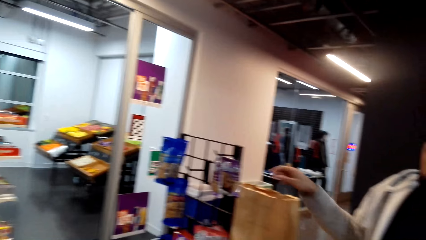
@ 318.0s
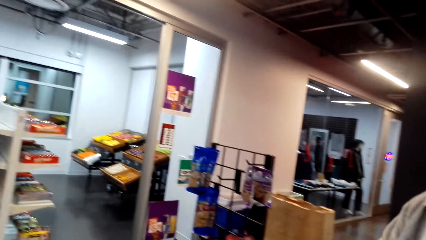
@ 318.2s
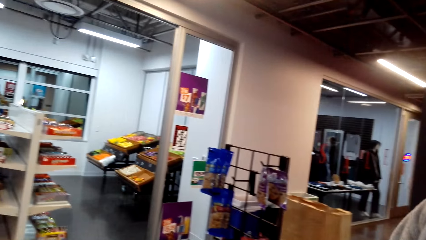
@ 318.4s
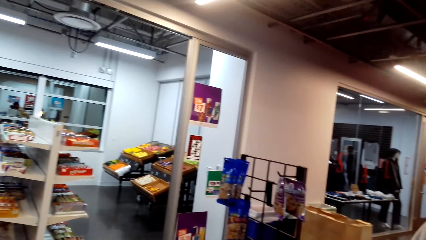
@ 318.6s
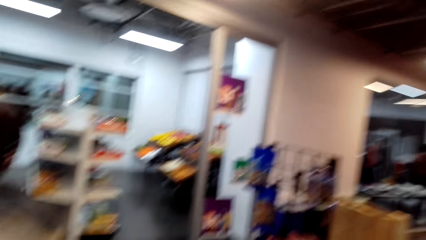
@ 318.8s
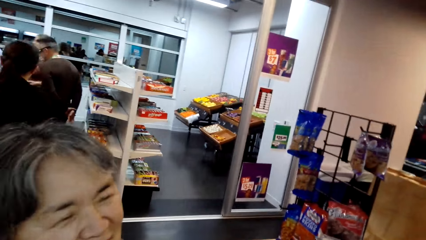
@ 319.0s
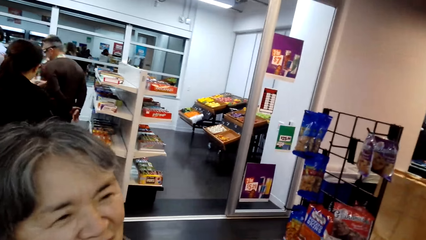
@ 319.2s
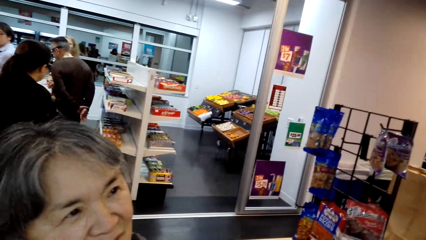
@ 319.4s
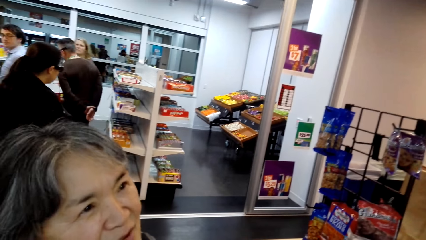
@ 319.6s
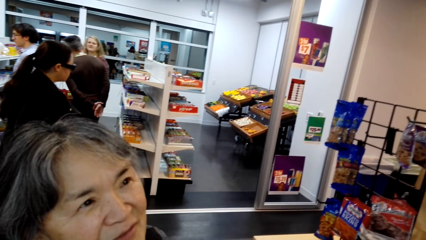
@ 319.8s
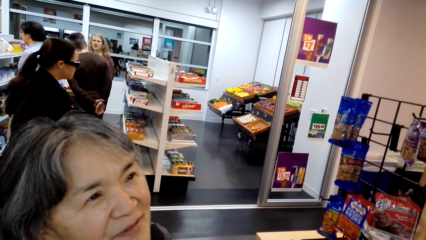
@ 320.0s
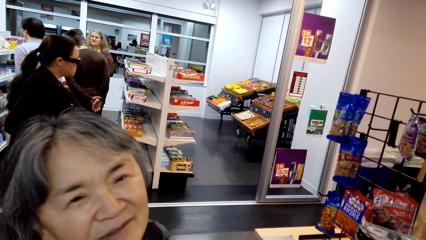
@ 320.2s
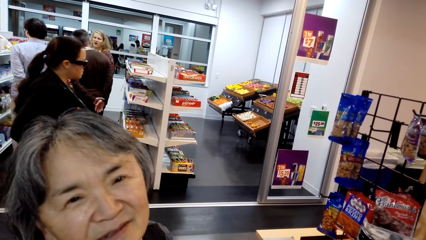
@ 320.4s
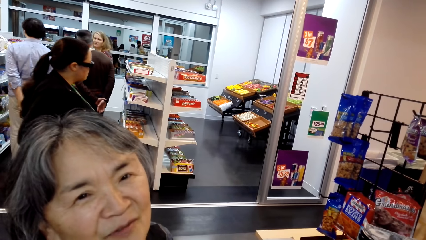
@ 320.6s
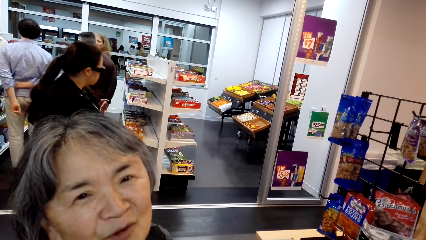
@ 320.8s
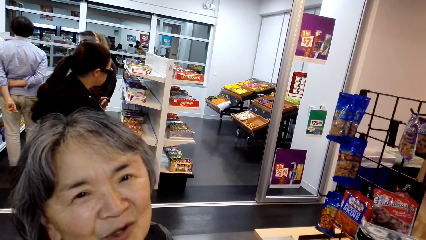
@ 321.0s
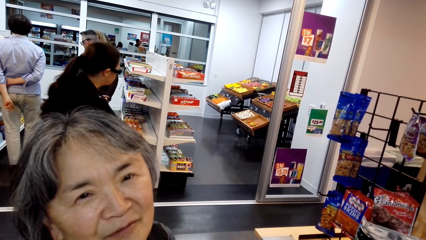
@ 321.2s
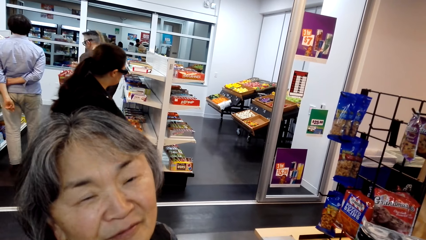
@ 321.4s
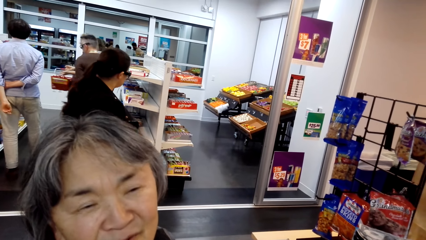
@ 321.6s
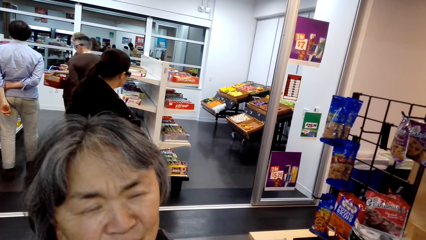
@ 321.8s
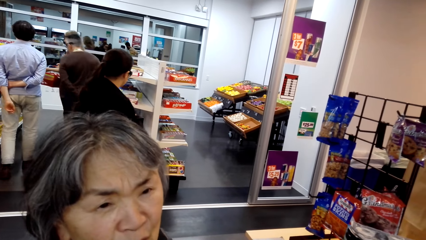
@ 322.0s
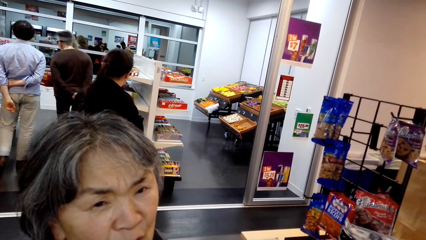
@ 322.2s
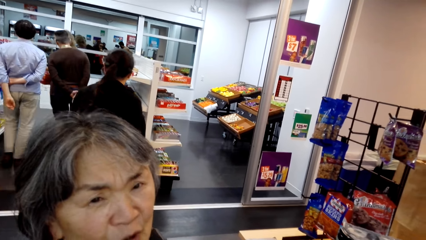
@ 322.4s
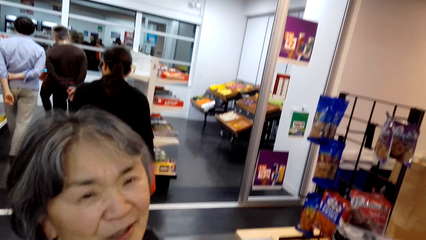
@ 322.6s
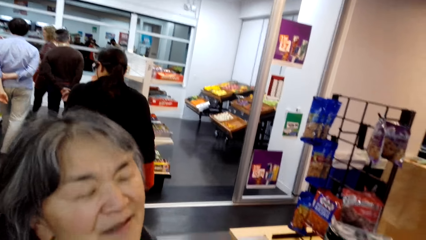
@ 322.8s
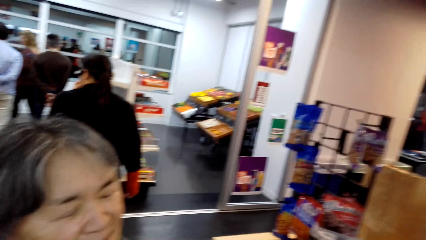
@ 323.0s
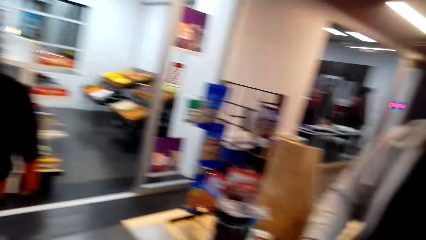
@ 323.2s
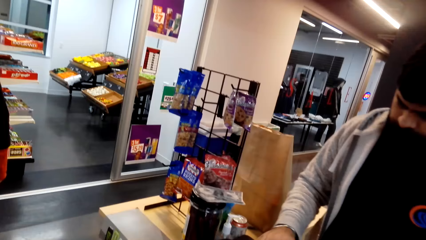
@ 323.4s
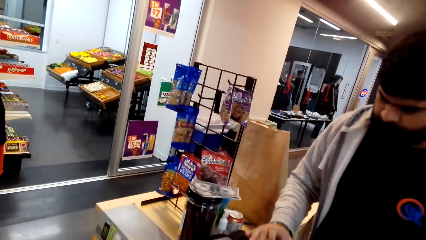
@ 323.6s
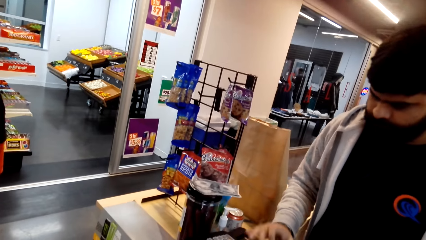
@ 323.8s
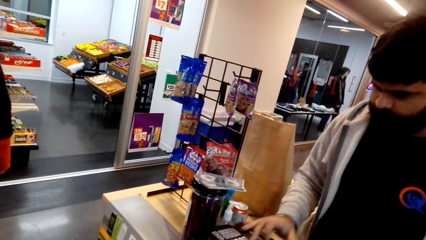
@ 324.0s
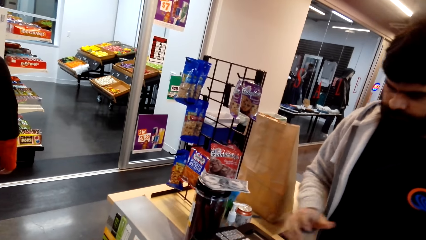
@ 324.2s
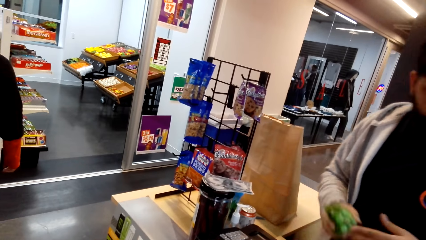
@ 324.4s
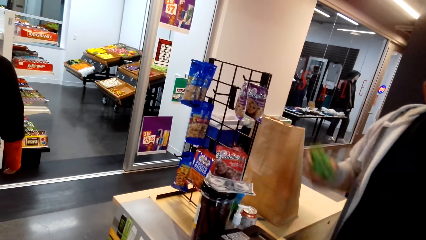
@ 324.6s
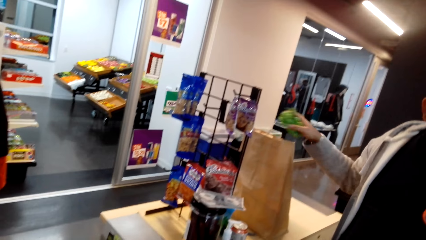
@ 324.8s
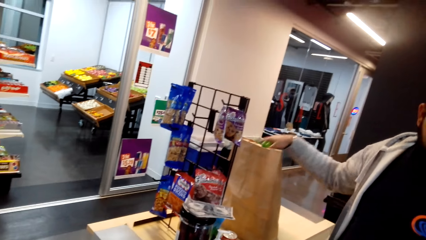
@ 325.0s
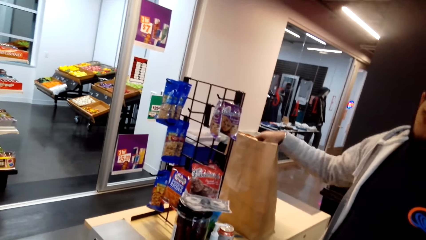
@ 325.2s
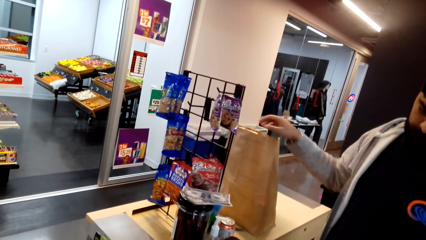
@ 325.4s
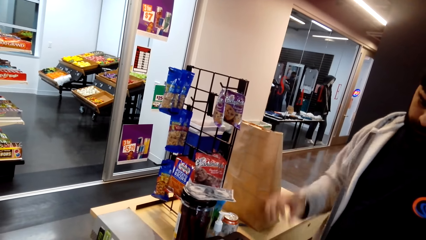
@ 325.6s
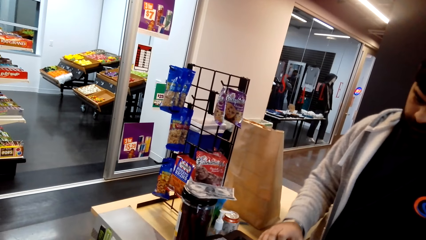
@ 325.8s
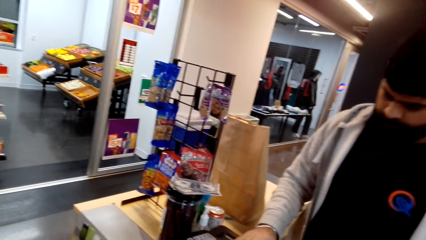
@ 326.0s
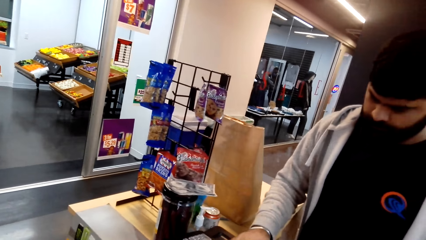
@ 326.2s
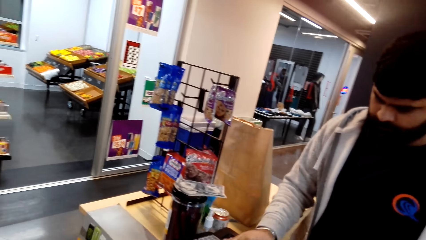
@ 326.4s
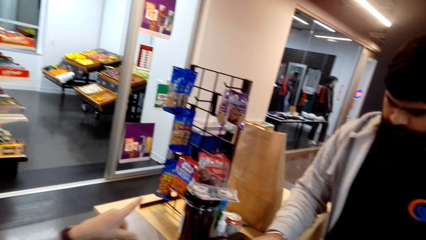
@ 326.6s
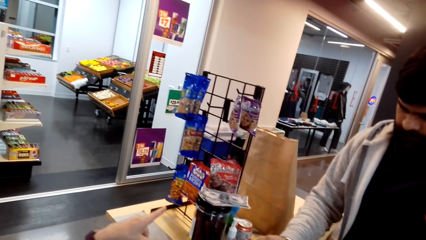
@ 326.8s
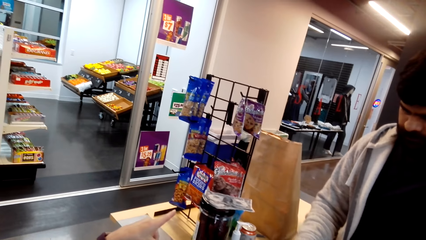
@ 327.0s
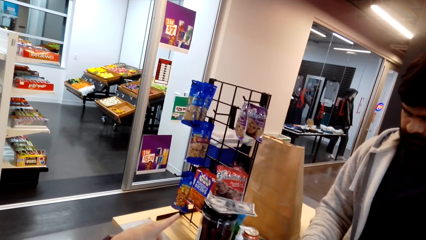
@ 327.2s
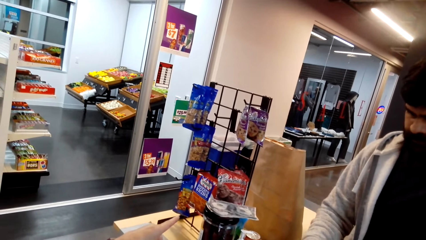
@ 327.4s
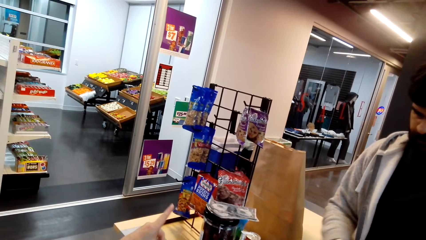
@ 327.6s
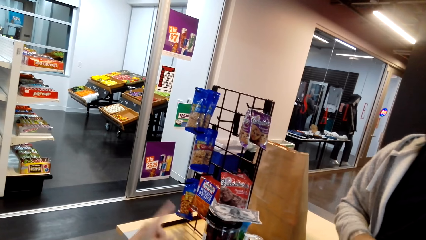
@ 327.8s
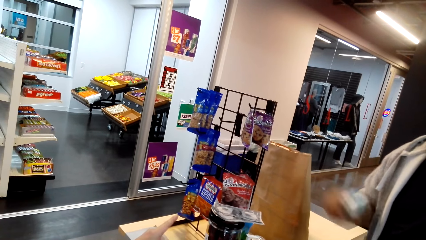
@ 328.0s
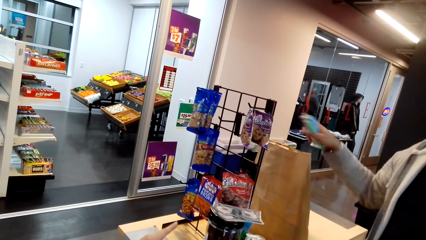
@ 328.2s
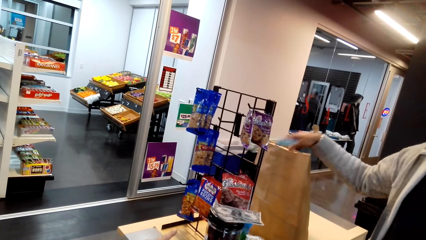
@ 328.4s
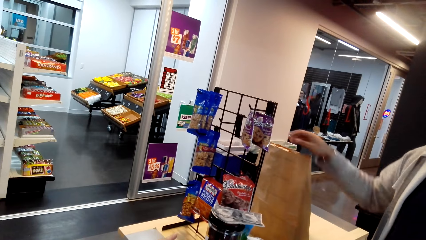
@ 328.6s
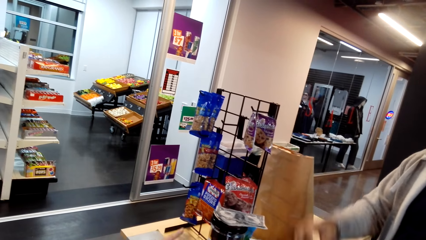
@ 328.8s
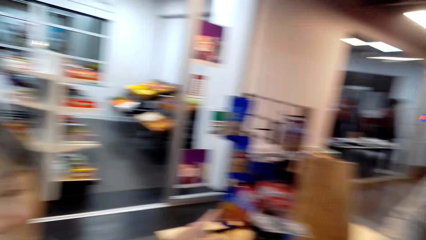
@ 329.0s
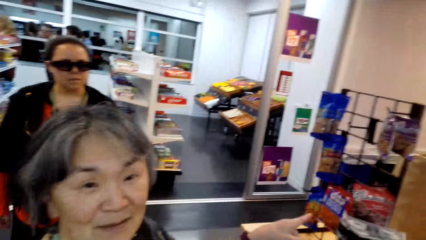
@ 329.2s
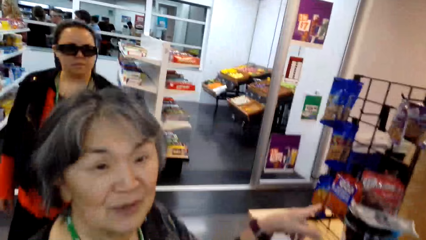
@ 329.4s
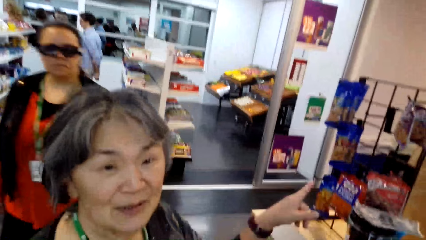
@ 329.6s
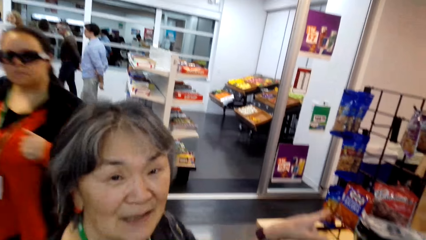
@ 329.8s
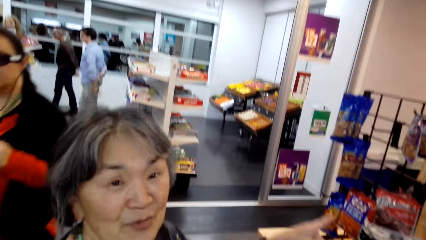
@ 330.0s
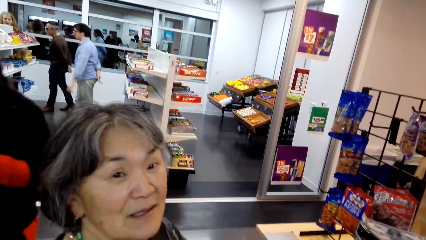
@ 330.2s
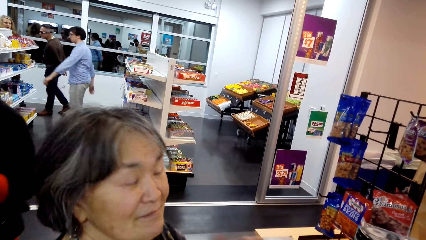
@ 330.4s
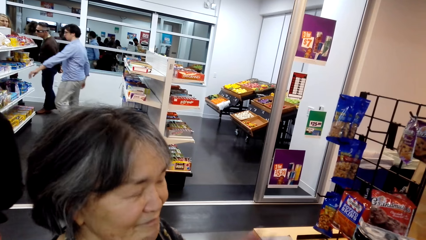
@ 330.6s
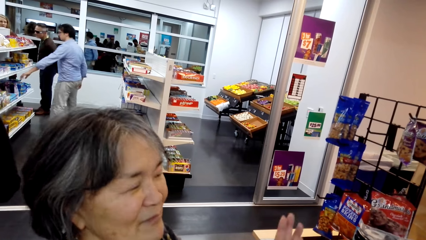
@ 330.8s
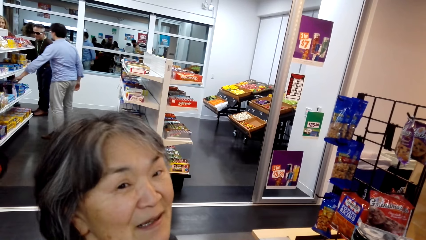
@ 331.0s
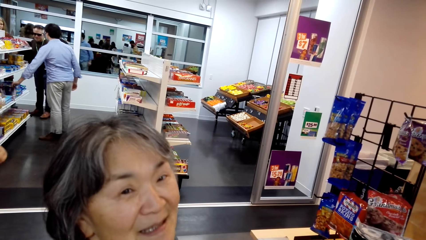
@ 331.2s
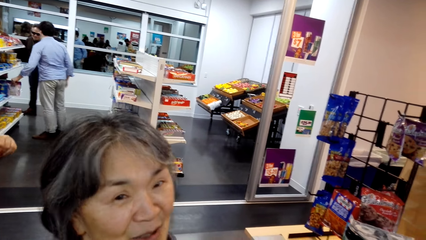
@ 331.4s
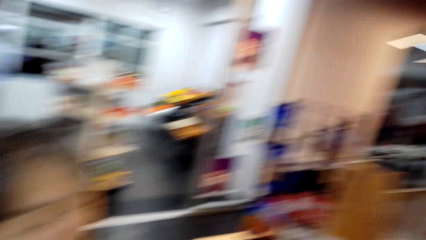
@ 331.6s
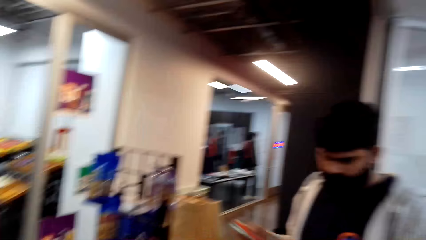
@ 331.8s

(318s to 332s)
A man puts something in the shopping bag. A woman talks to the camera wearer. Another woman carries a shopping basket. A third woman walks around. The man tills with the till machine, pulls his hand off the shopping bag, and switches the pepper bell to the other hand. He puts the pepper bell in the shopping bag. He tills with the till machine and gestures his hand. He puts something in the shopping bag. The first woman talks to the camera wearer. Another man touches something on the shelf.

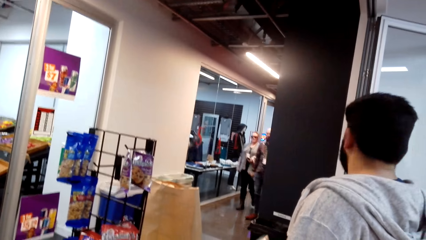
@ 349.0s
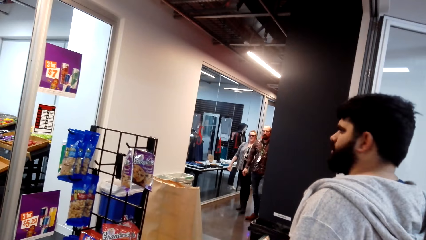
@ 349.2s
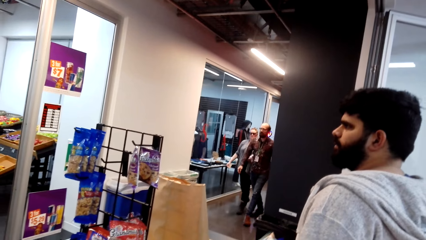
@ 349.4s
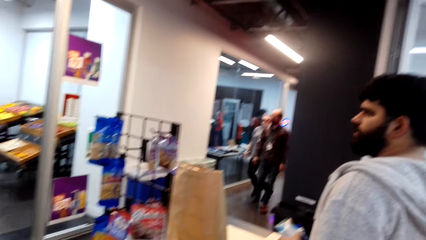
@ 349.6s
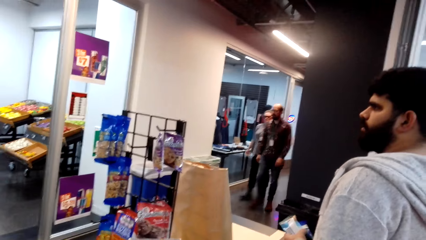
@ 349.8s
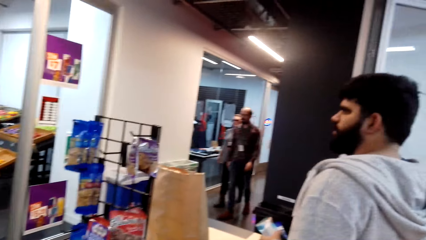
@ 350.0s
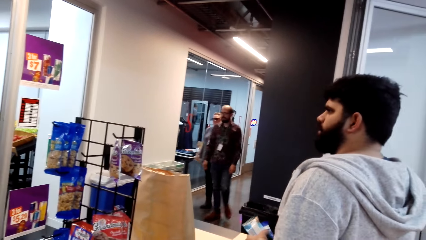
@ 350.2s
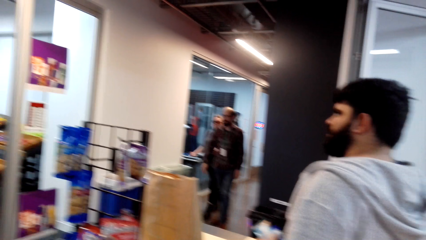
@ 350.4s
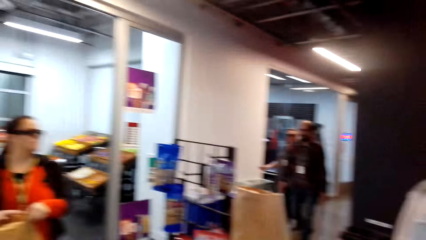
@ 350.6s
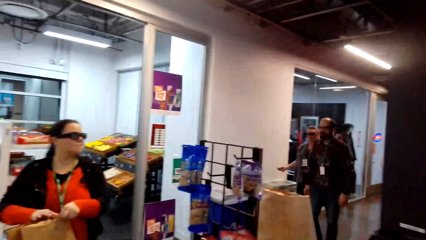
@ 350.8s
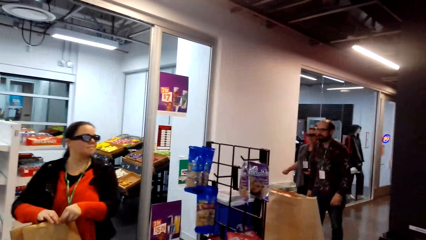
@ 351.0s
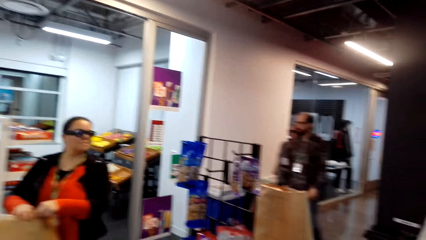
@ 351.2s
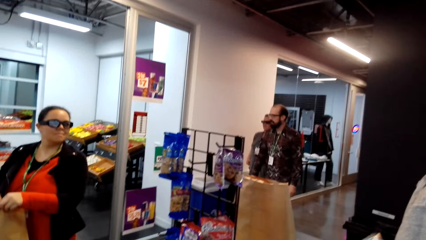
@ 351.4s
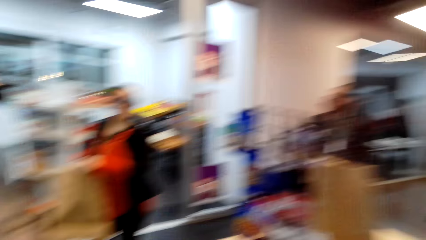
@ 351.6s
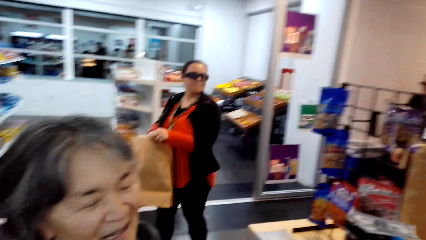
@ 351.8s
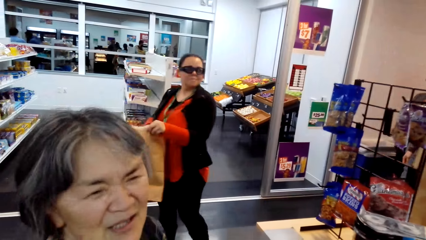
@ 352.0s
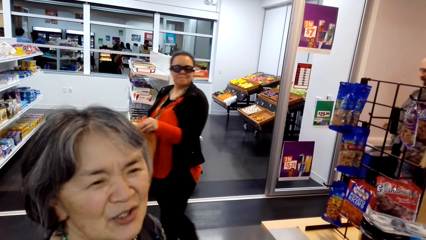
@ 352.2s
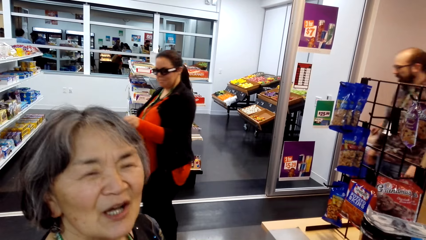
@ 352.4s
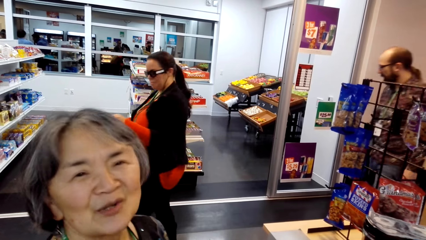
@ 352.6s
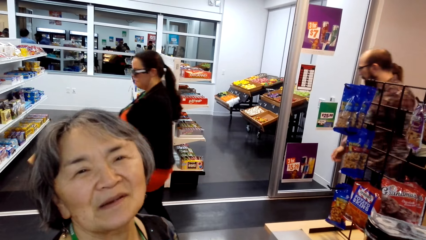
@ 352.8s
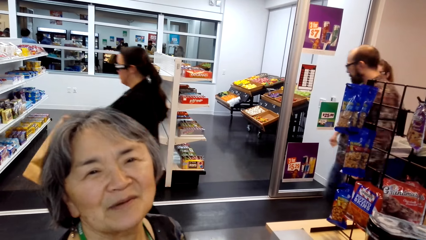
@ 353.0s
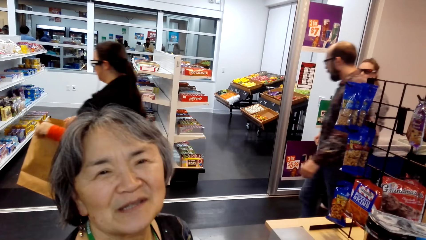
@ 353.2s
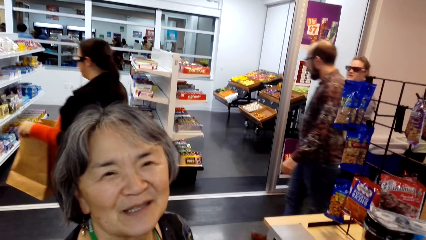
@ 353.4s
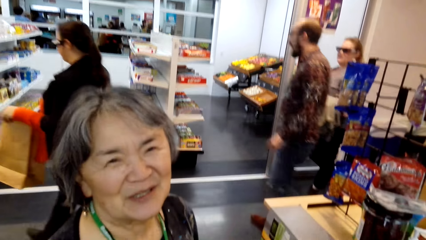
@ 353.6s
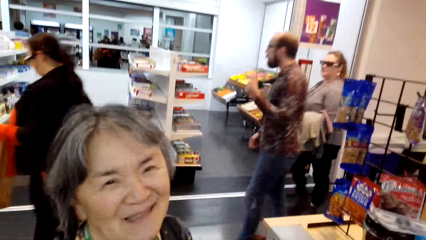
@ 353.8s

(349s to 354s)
A man looks around the store. Another man walks in with a woman. Another woman talks to the camera wearer.
